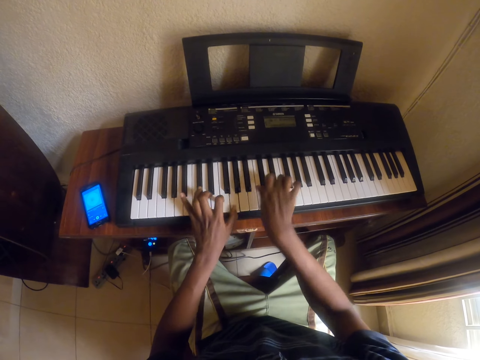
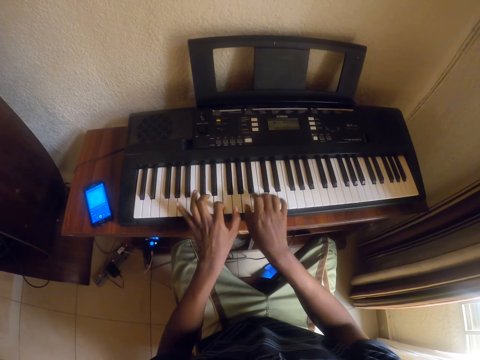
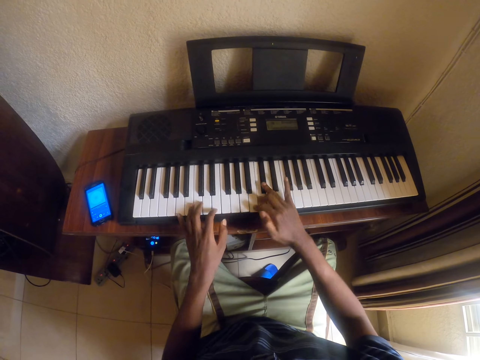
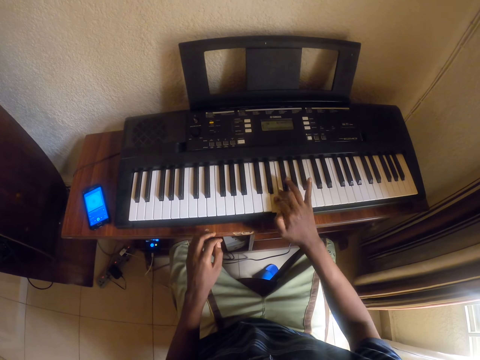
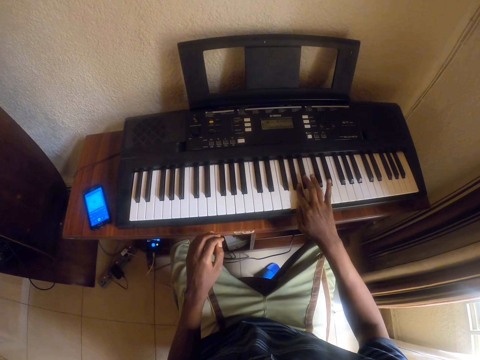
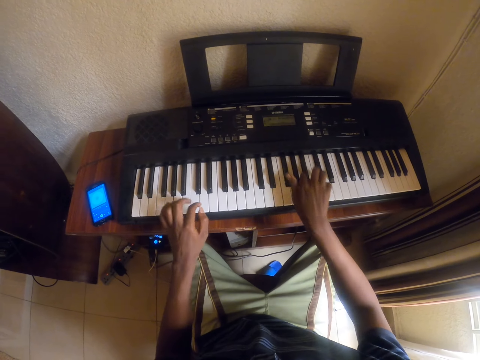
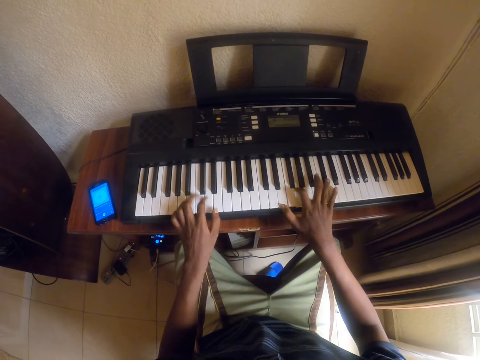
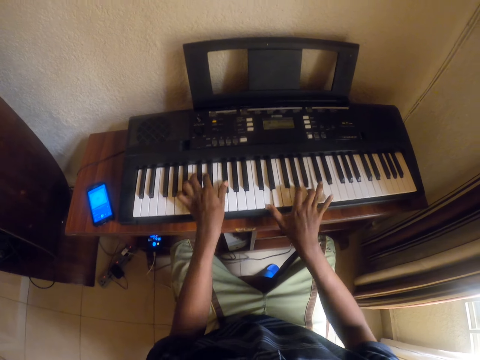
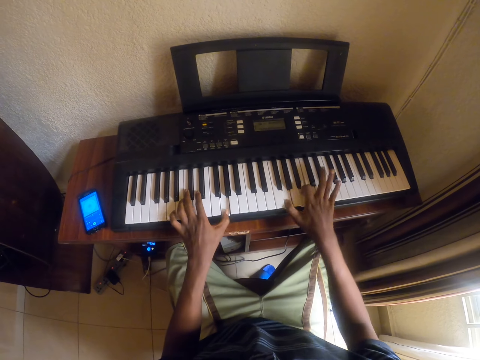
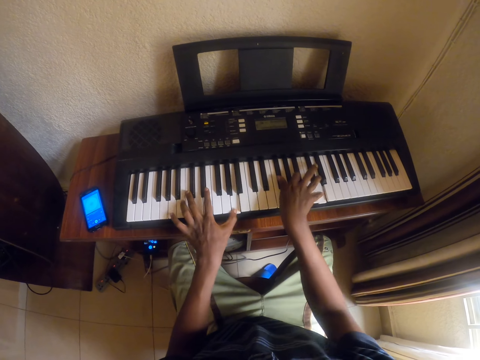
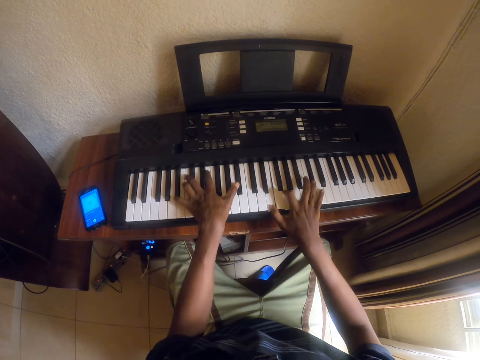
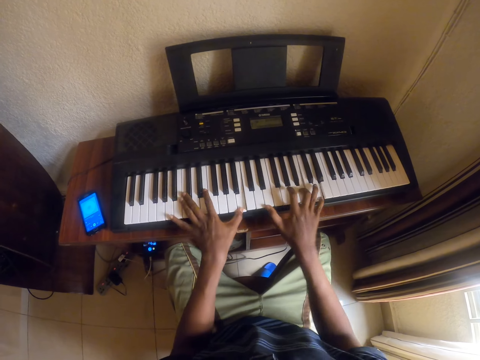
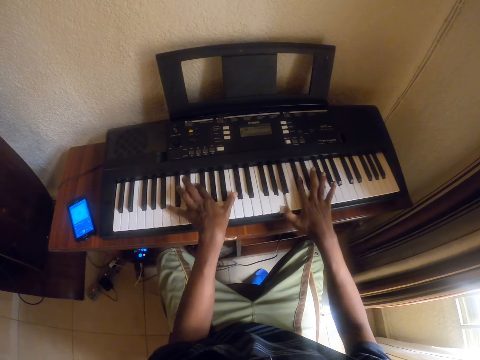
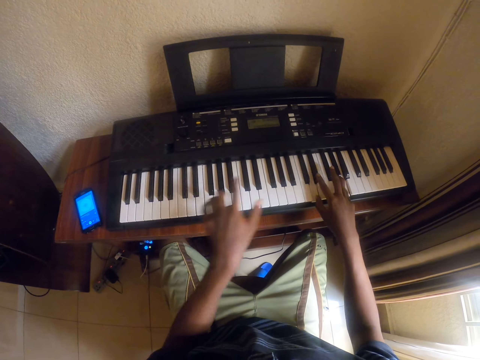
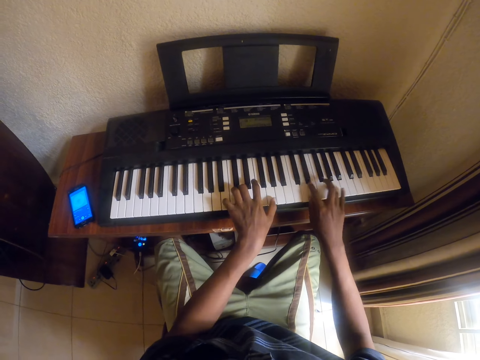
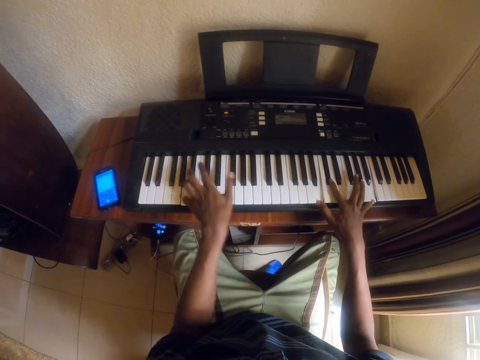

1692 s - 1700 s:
The camera wearer removes the left hand from the keys. They play the piano keyboard.

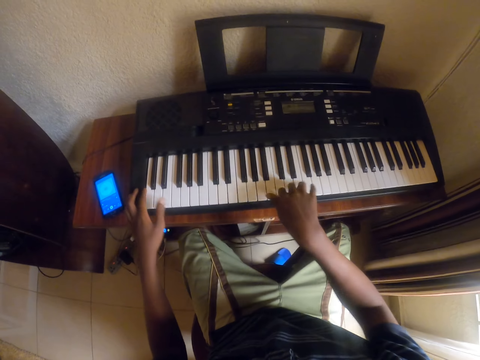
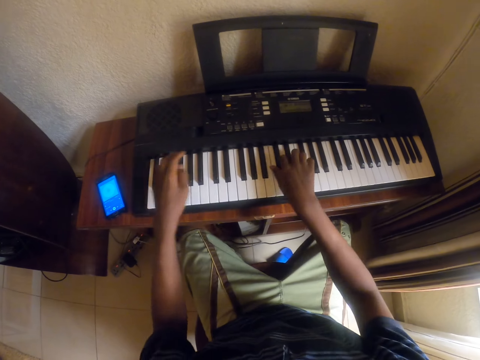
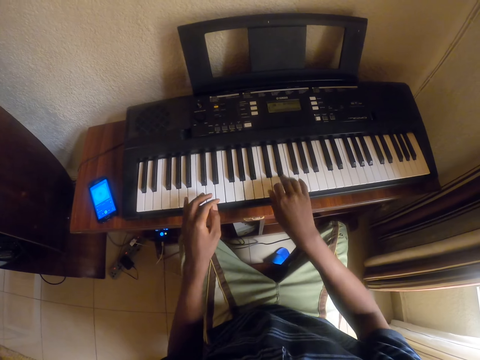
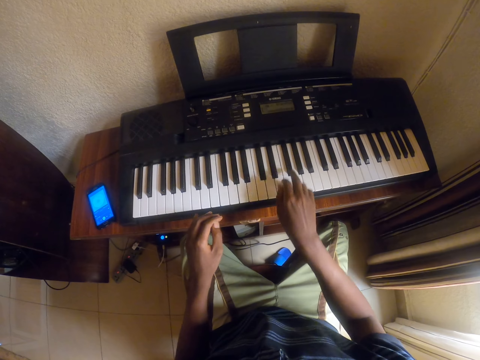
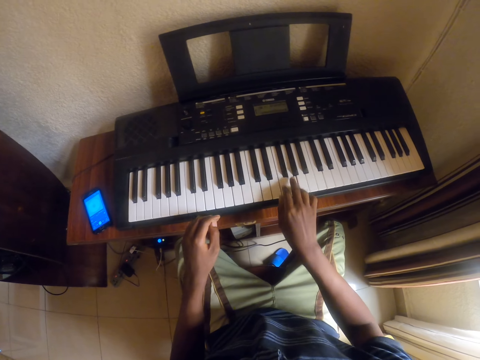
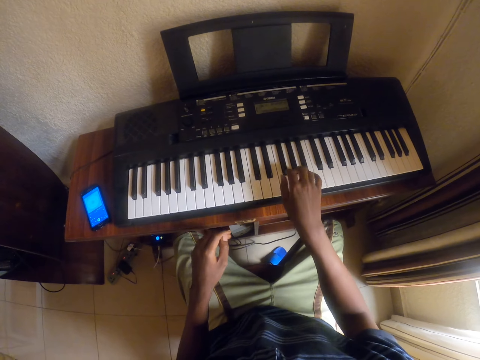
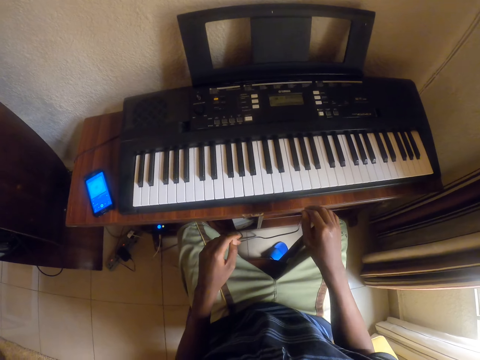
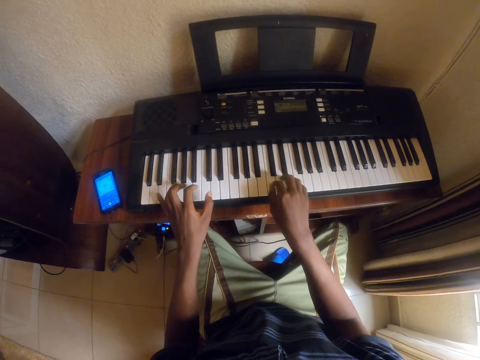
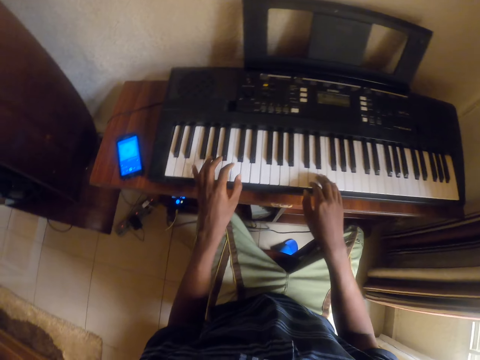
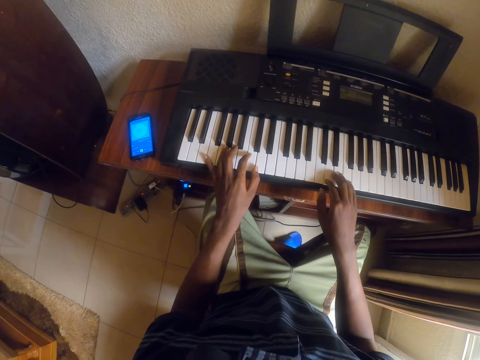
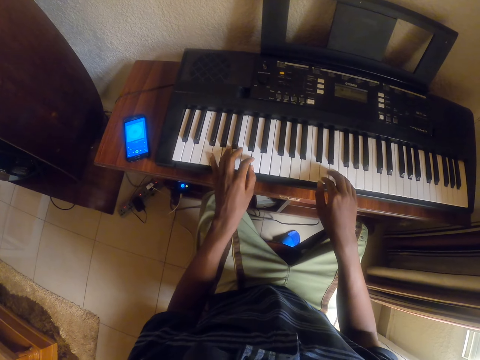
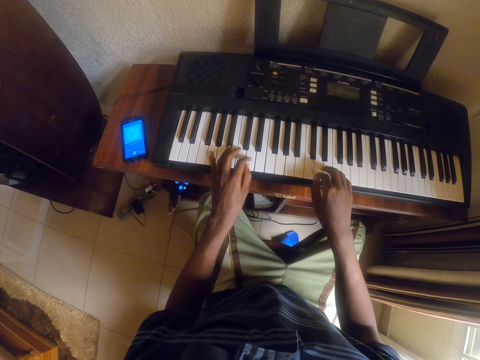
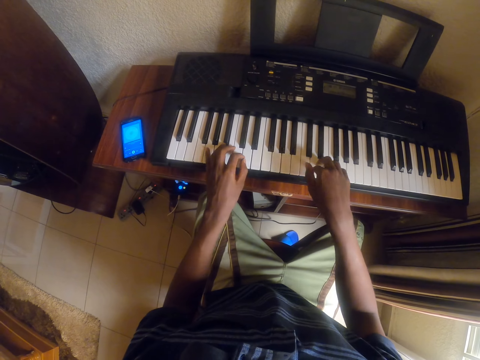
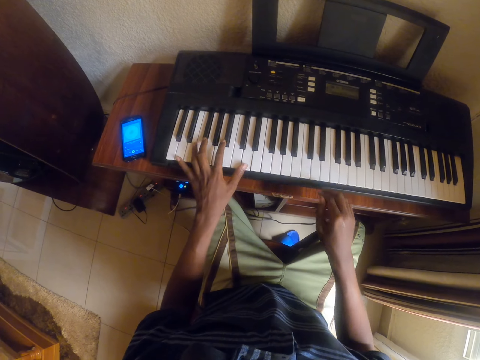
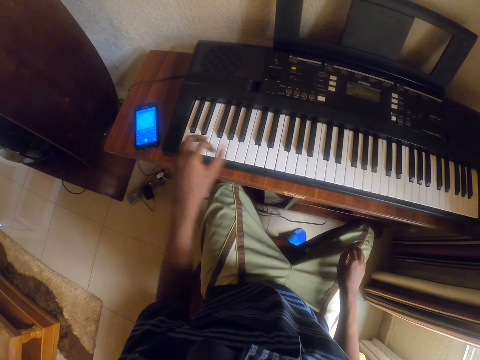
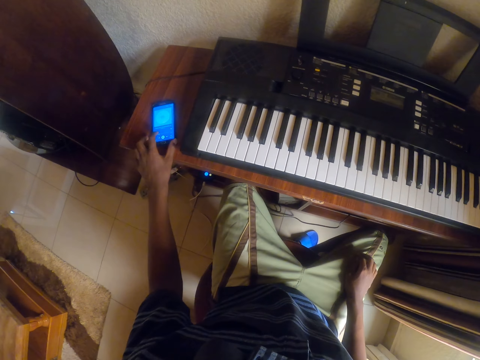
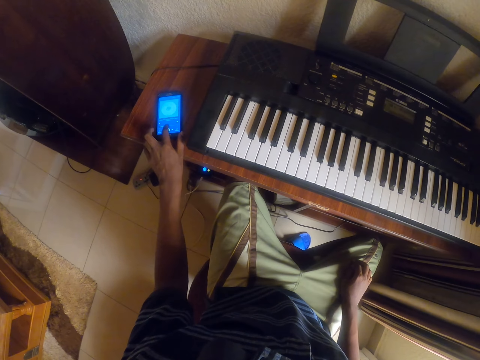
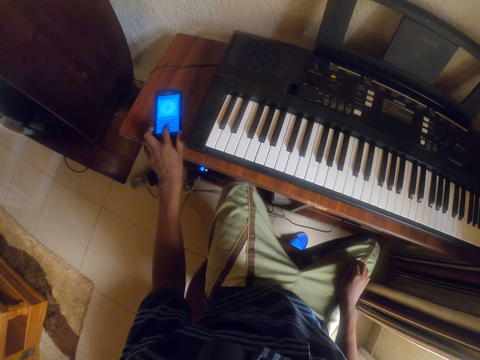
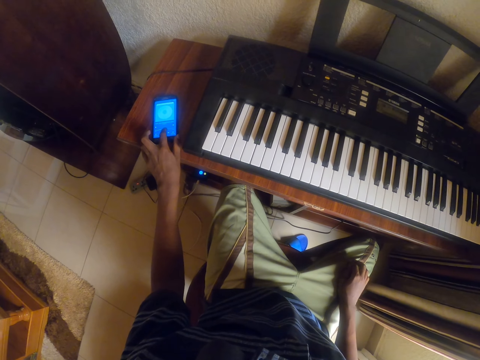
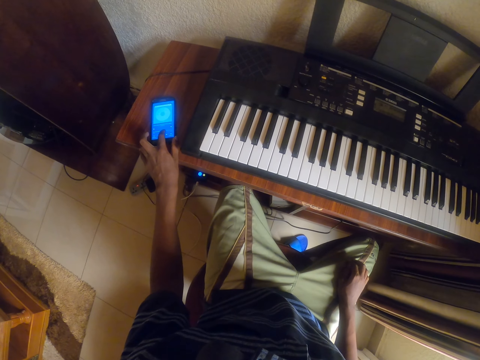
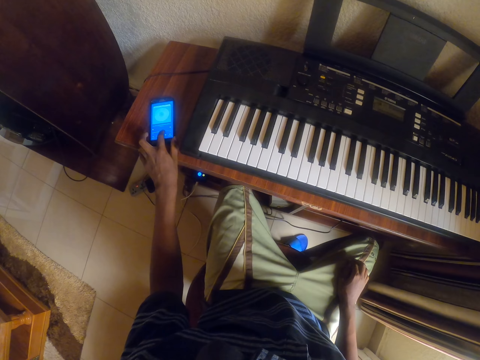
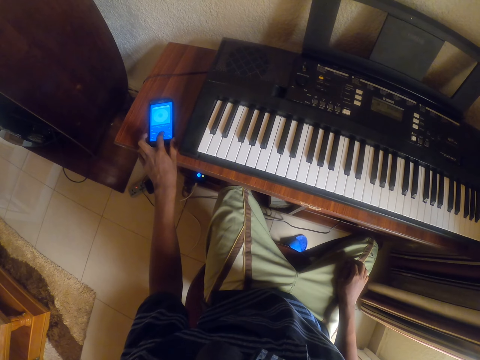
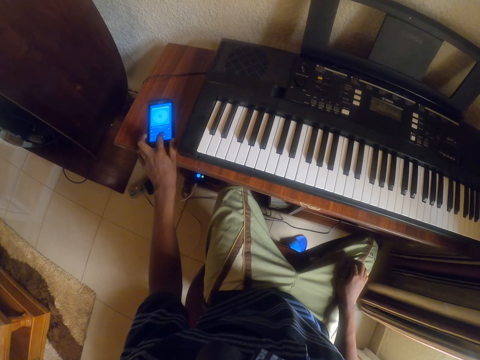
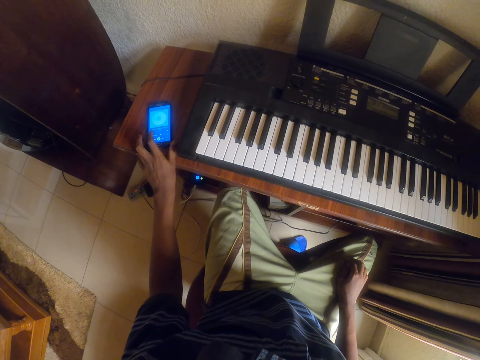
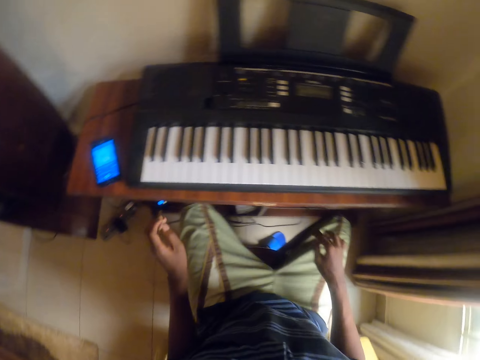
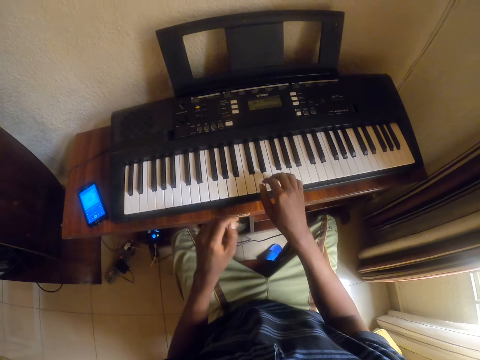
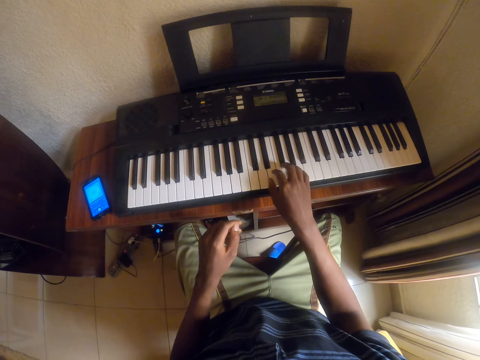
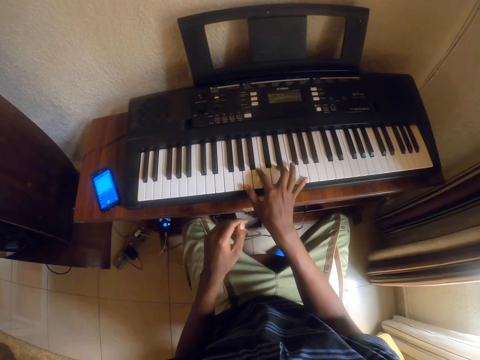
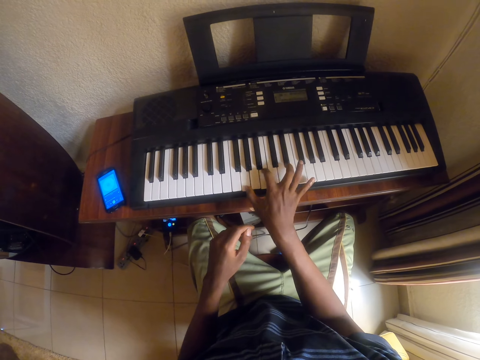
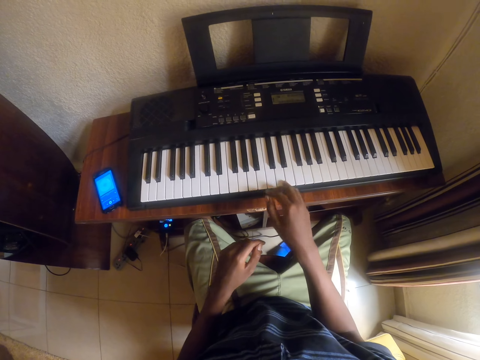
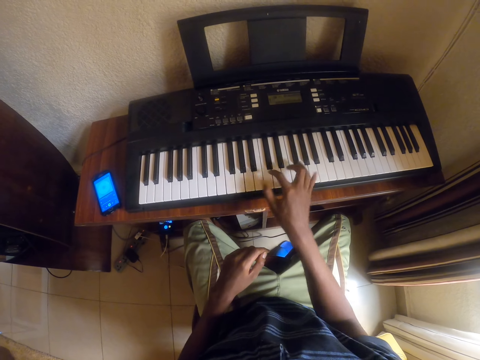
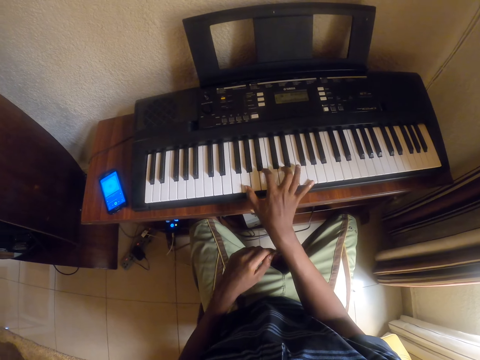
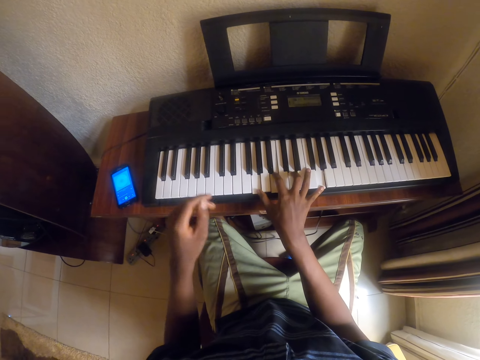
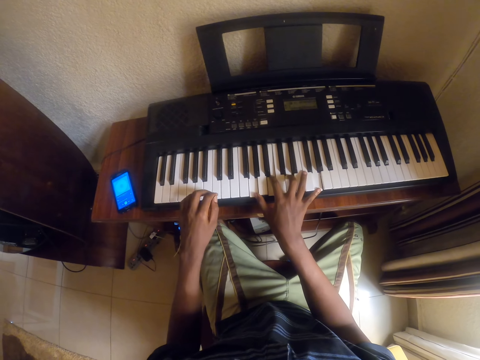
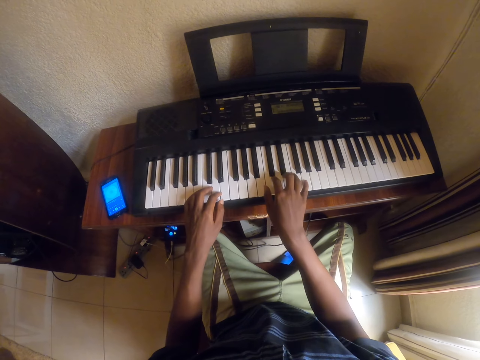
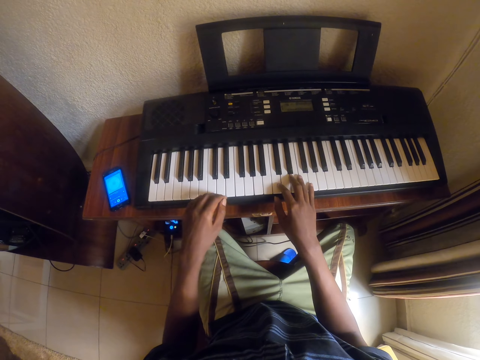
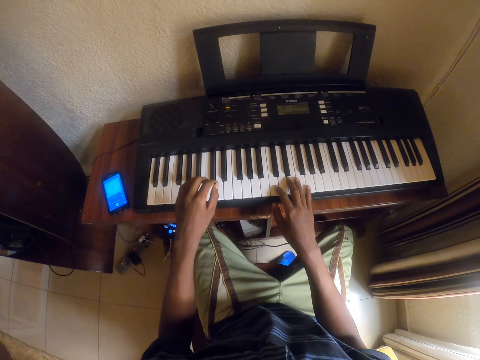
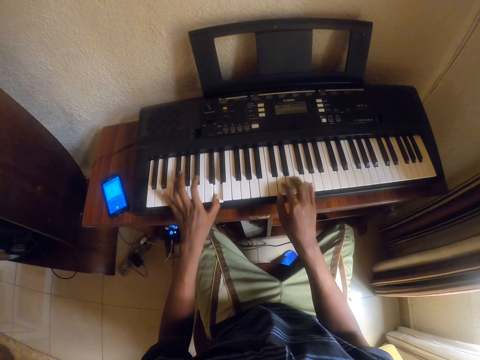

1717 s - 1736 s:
The camera wearer removes the left hand from the keys. They play the piano keyboard. They operate the phone in the room. They play the piano keyboard in the room.
